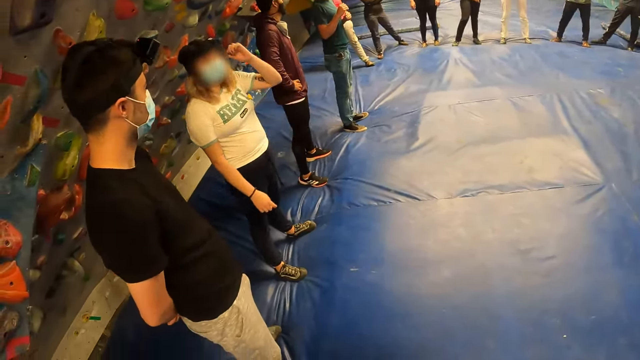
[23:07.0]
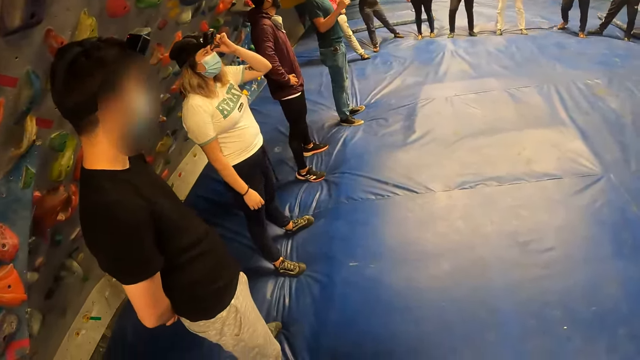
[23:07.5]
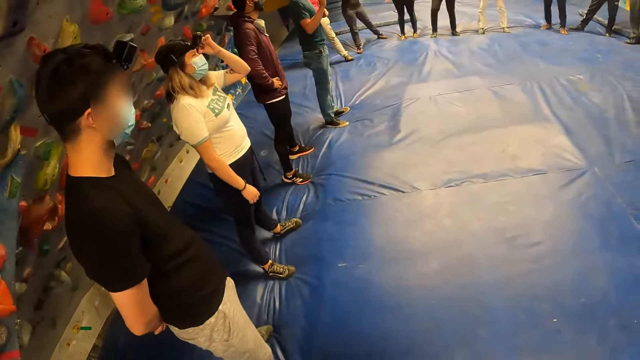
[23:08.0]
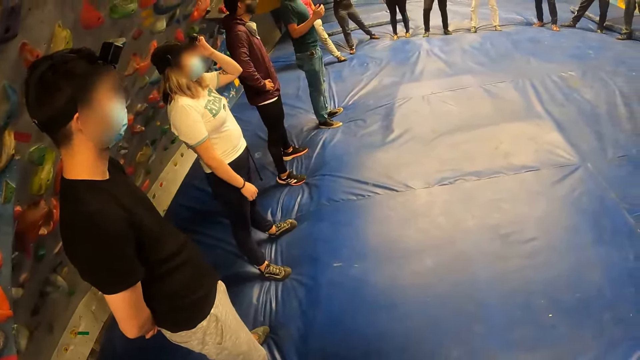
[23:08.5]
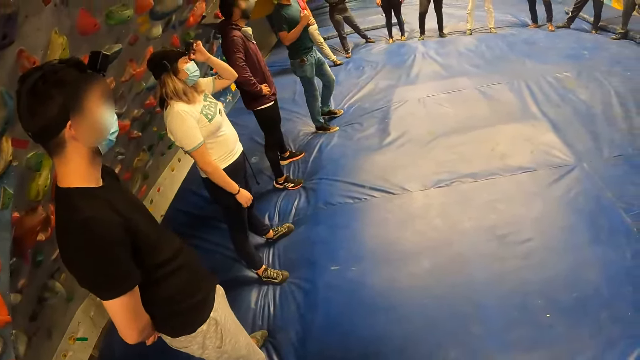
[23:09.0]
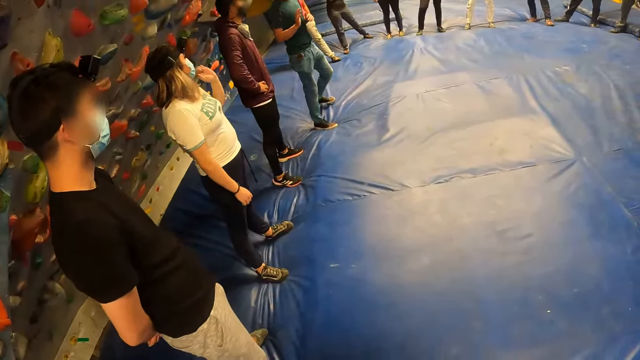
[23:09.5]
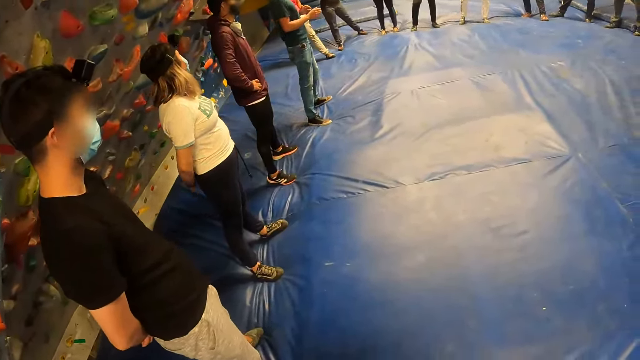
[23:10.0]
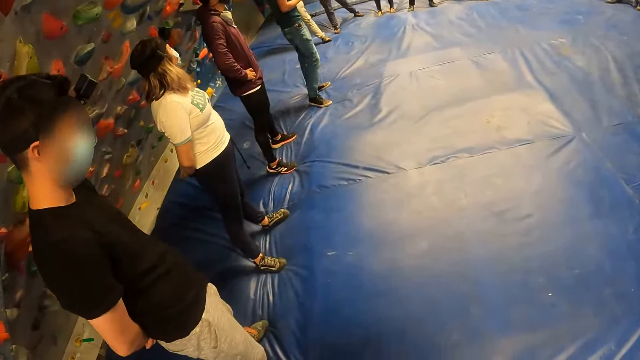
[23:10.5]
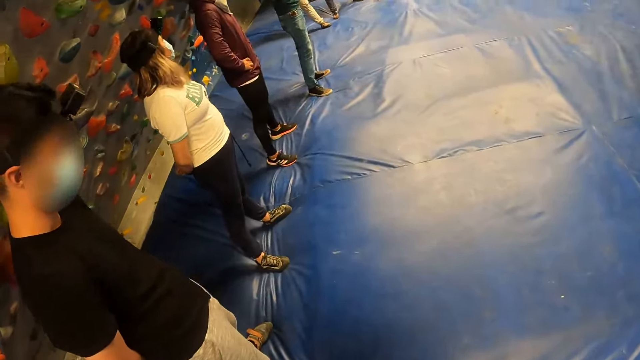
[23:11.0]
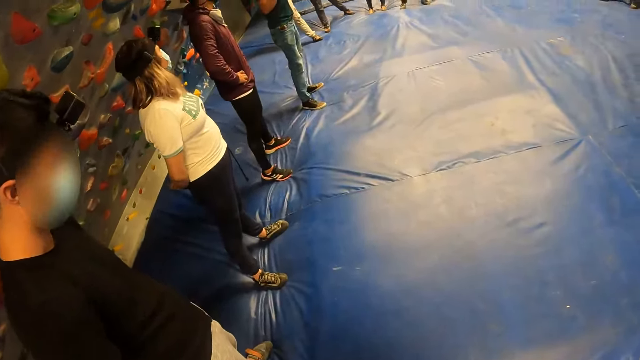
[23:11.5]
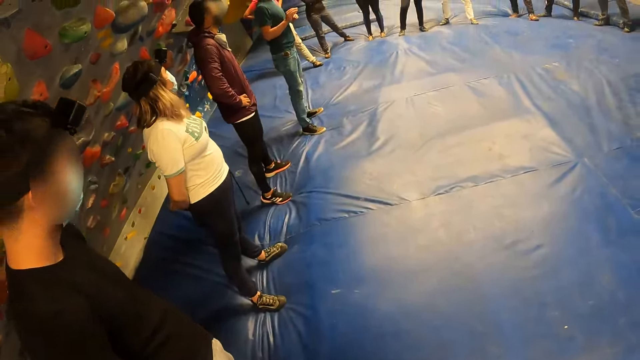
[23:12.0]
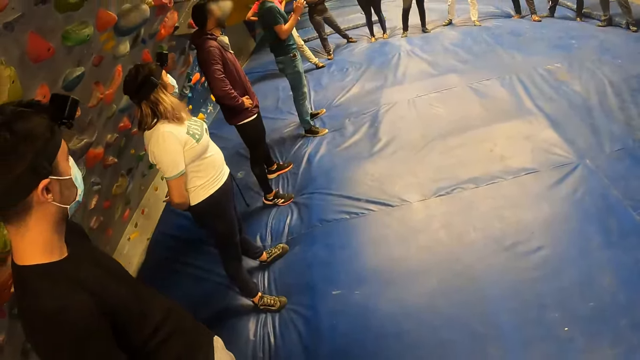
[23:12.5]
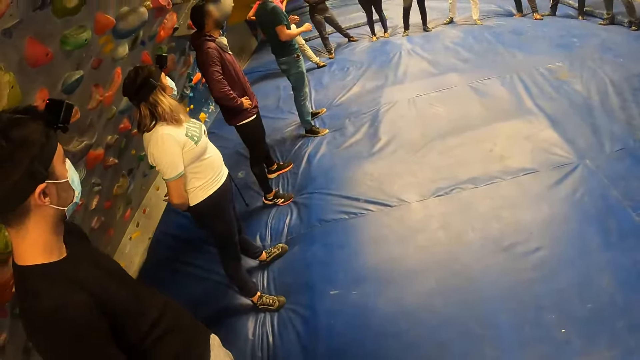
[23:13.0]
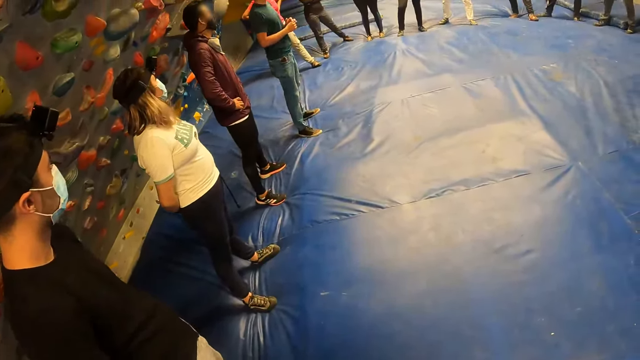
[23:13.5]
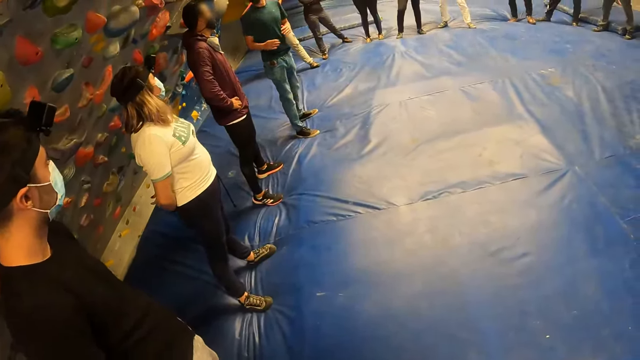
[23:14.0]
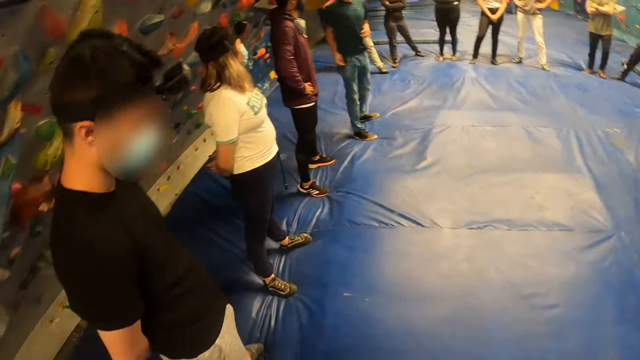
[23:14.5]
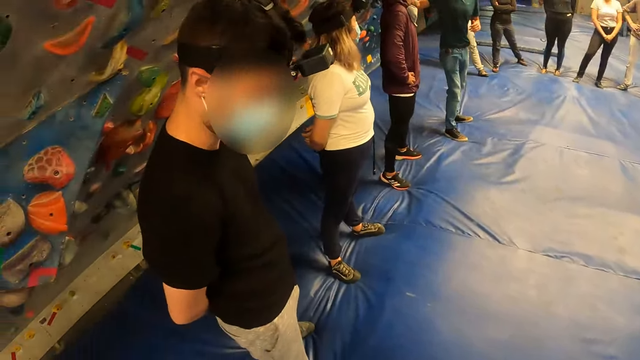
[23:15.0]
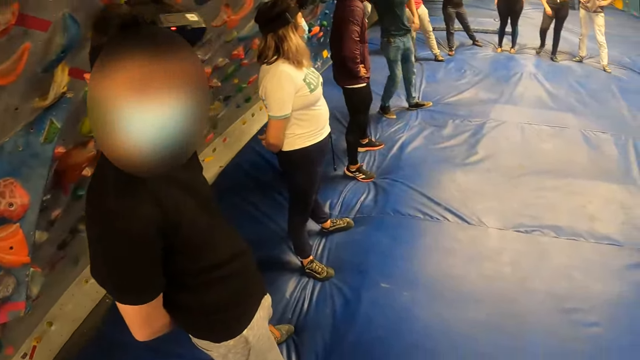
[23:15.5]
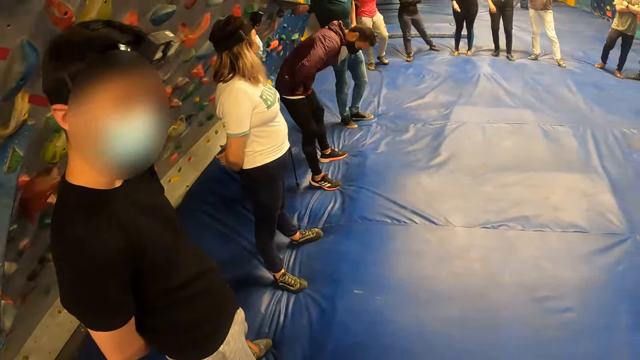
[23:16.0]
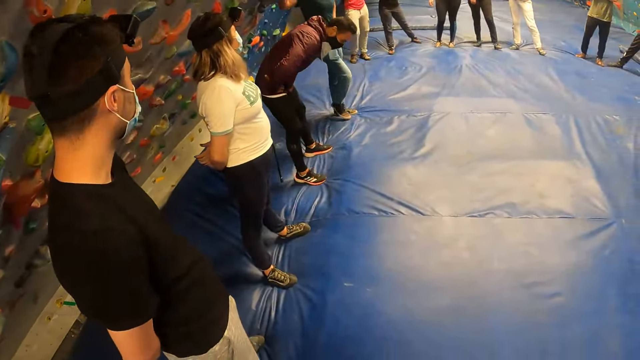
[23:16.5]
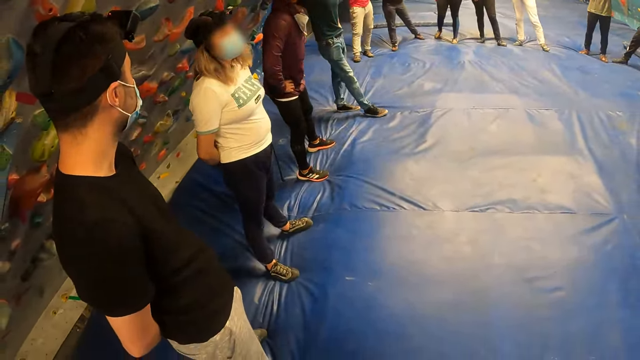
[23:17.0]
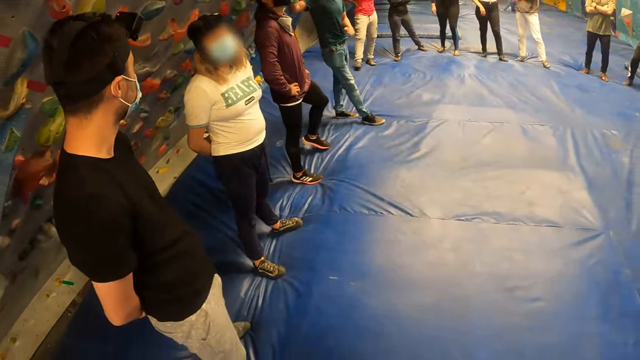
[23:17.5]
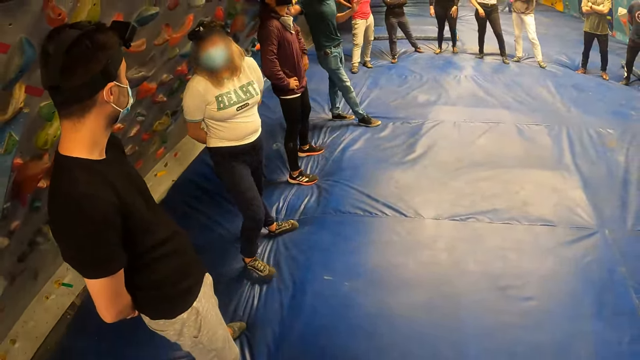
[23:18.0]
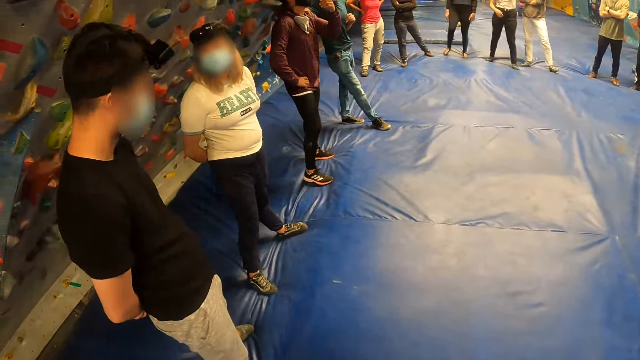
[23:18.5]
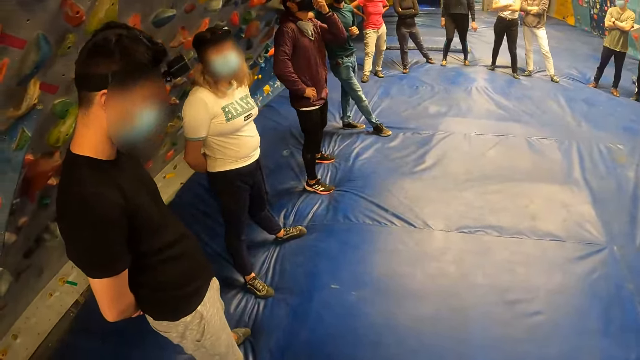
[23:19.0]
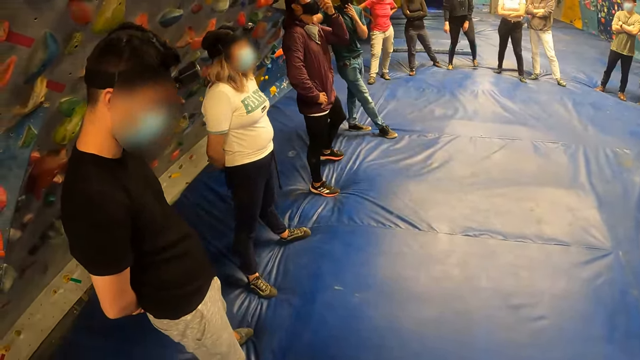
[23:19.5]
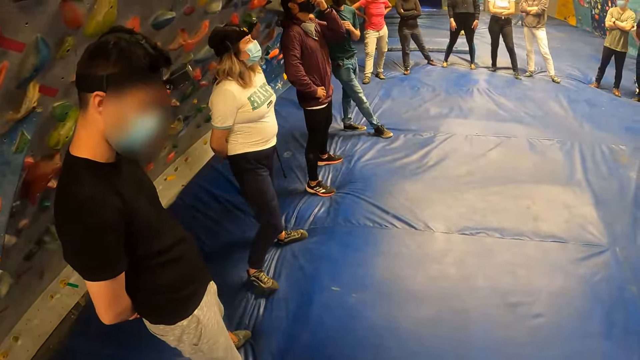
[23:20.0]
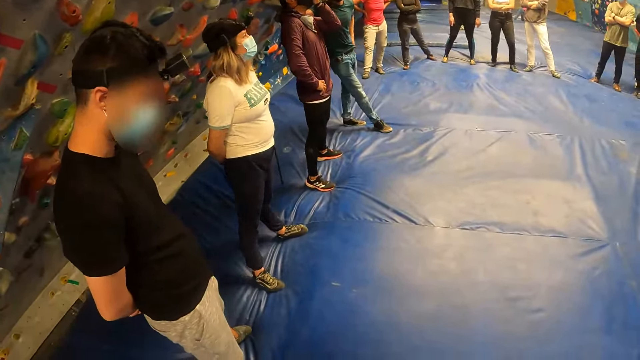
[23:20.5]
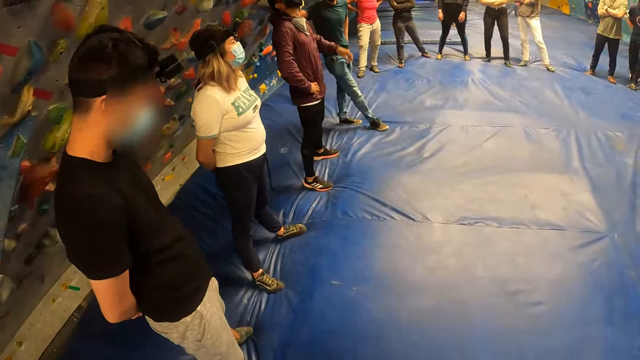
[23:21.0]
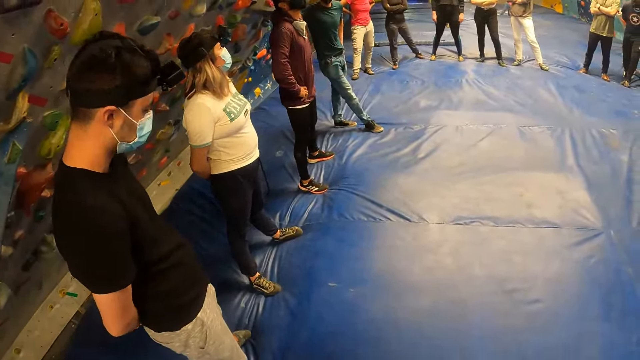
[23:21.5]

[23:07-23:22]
A woman touches her face with her left hand. The woman touches the camera. The man talks to the team. The camera wearer looks at another man and the woman. The first man talks to the team. The first man places his right hand on the shoulder of another man. The first man talks to the other man. The other man bends to the ground. The other man adjusts his face mask with his left hand. The other man touches his mask. The first man speaks to the team.

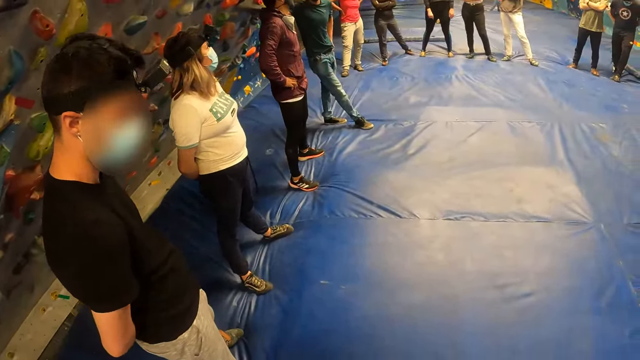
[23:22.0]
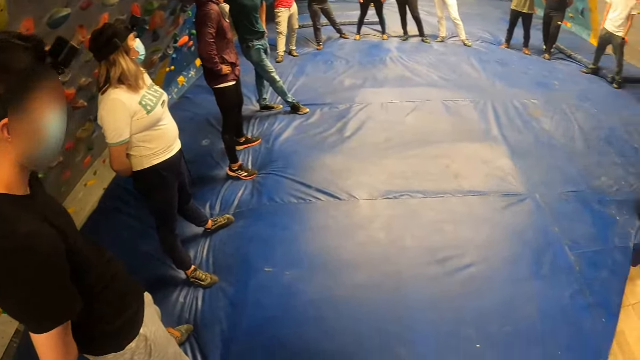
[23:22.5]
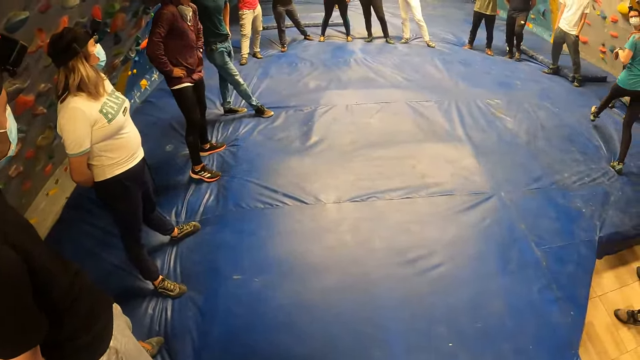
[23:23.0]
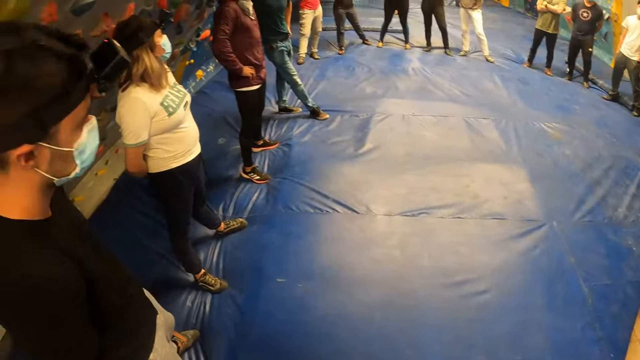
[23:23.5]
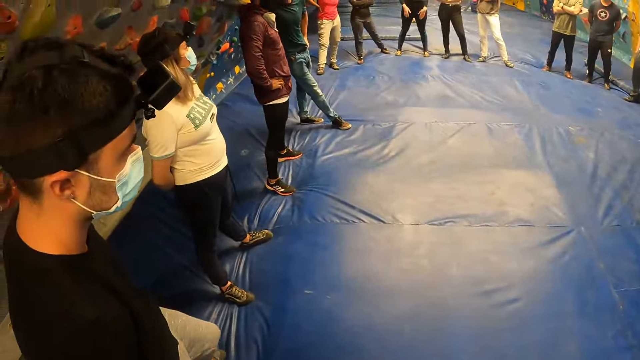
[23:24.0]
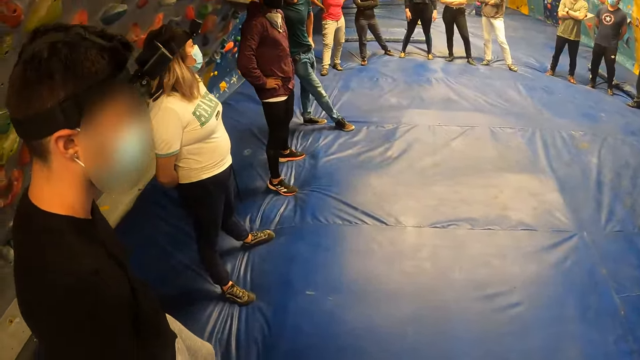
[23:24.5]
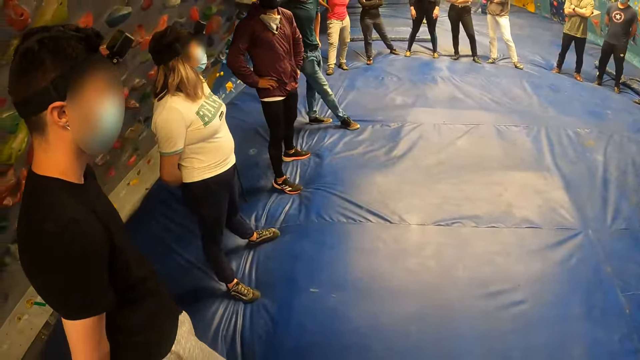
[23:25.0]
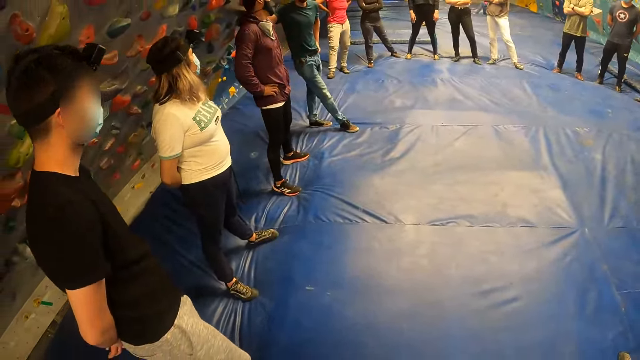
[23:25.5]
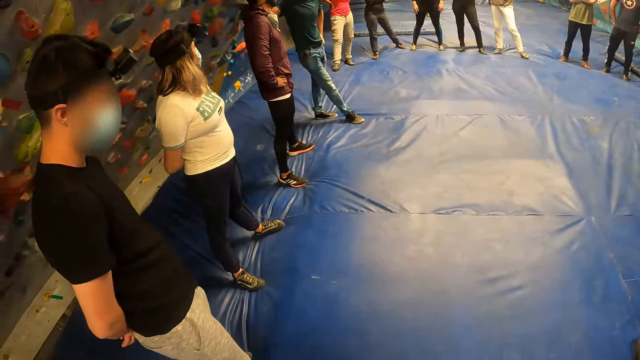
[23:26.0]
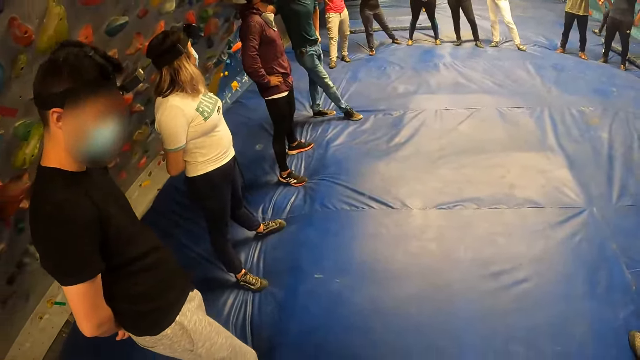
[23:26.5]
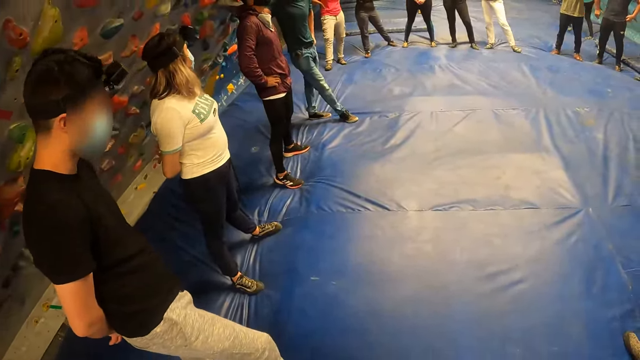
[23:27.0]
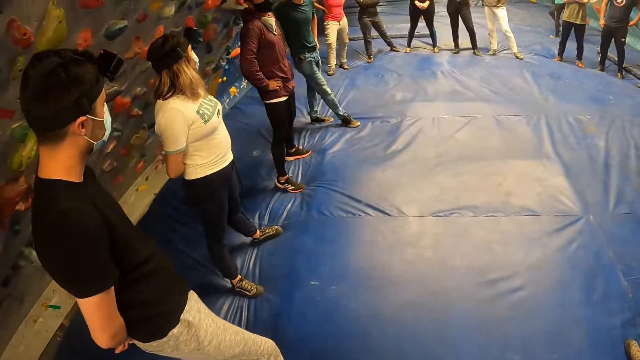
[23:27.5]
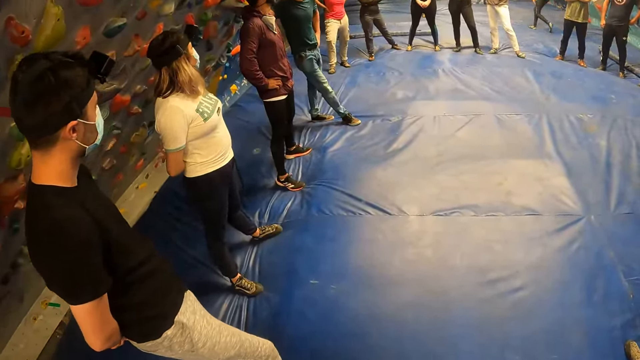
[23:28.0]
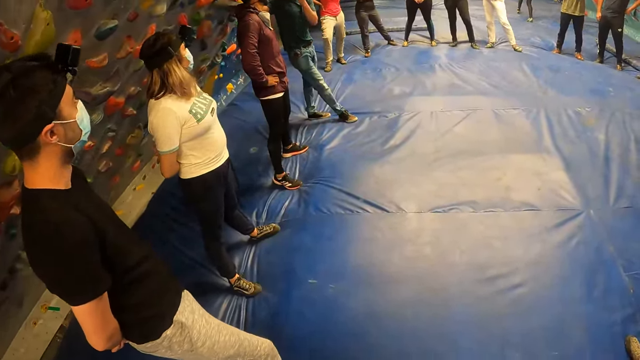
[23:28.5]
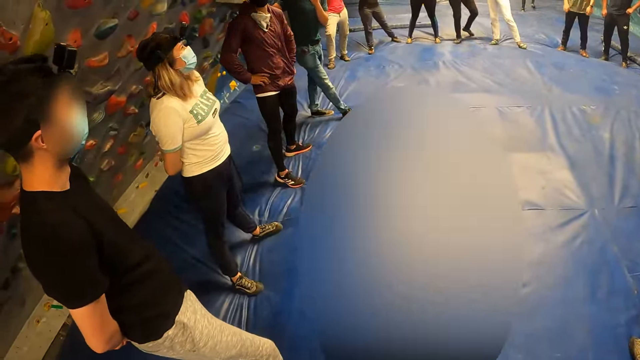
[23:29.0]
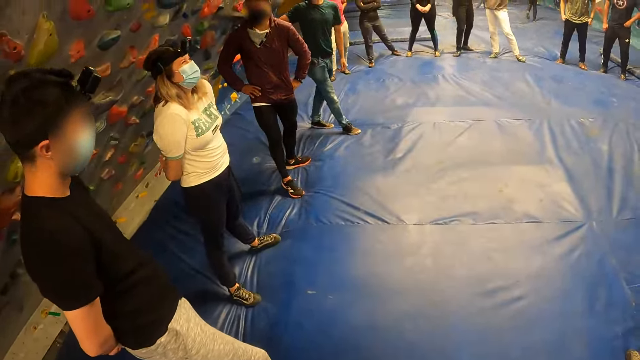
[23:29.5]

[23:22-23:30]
The camera wearer looks at the team. A woman walks around the playground. The camera wearer looks at the team. The woman walks around the playground.
